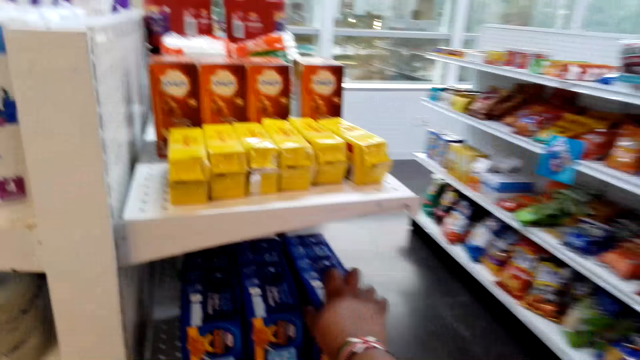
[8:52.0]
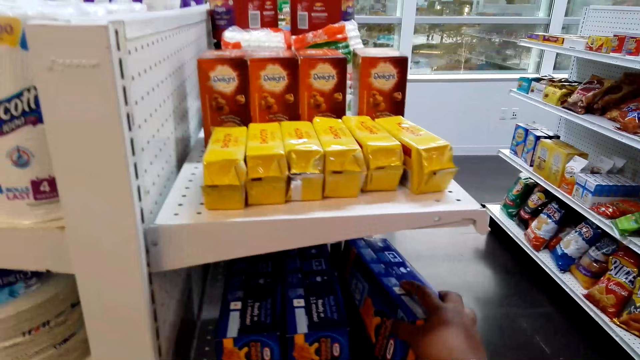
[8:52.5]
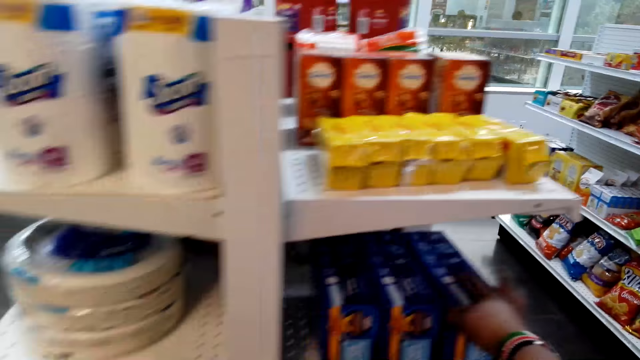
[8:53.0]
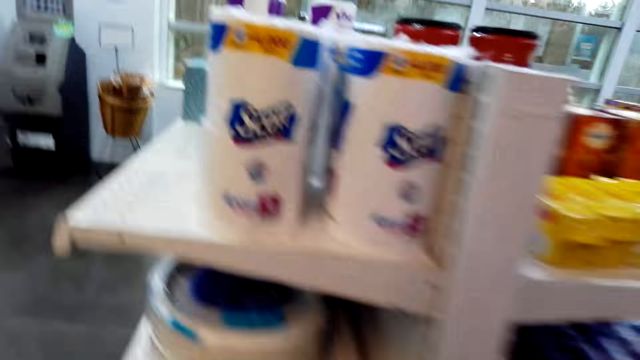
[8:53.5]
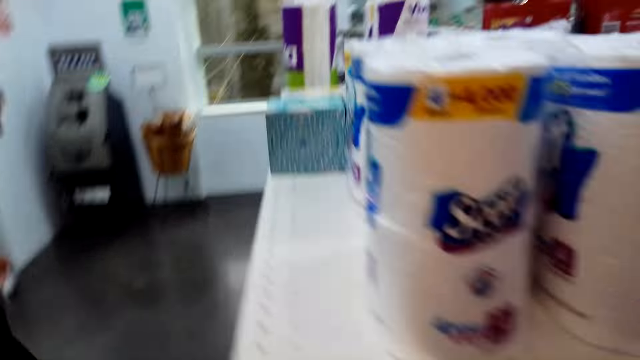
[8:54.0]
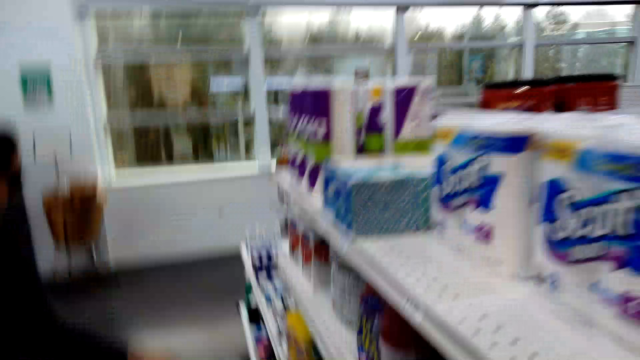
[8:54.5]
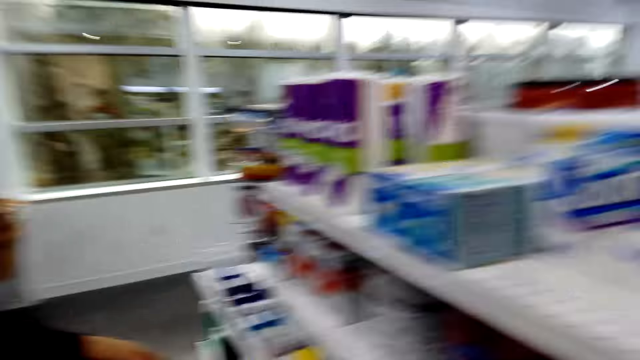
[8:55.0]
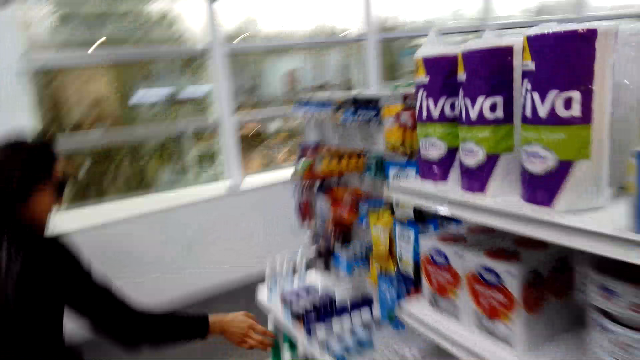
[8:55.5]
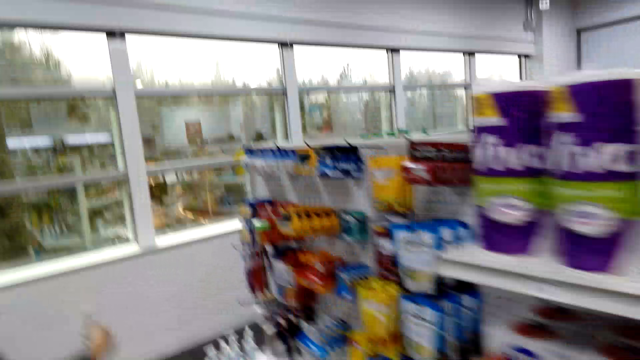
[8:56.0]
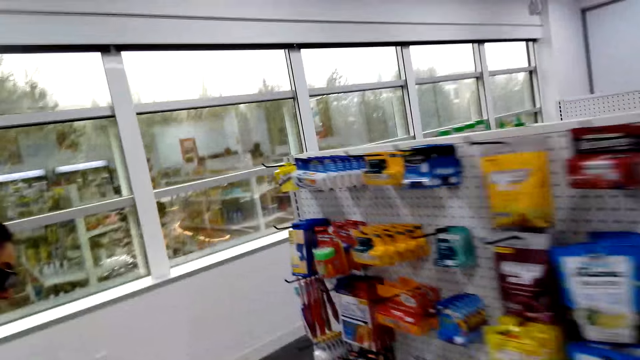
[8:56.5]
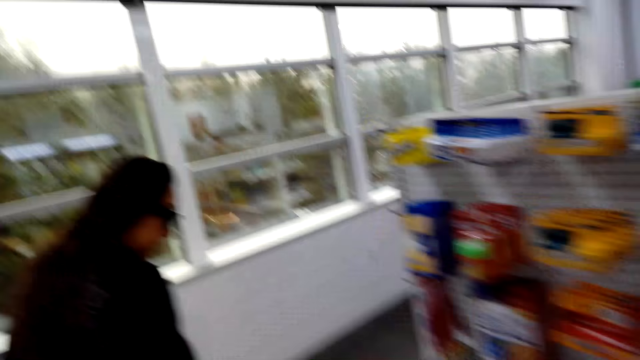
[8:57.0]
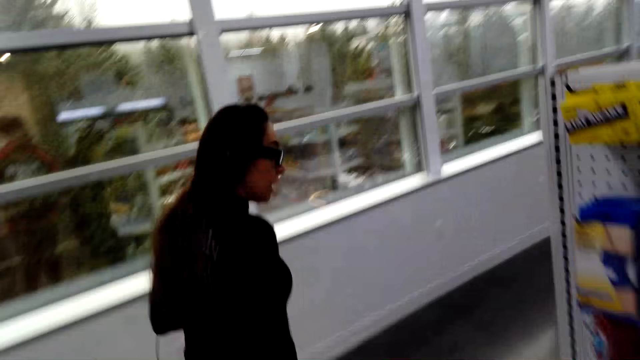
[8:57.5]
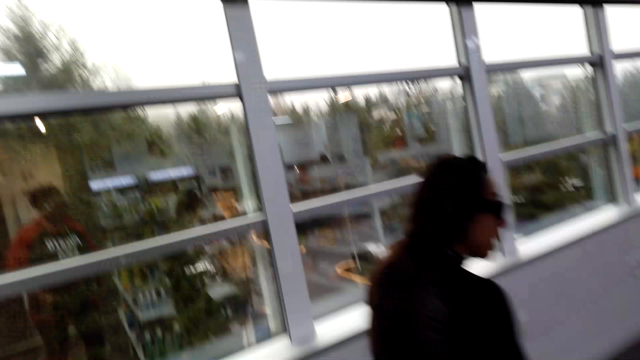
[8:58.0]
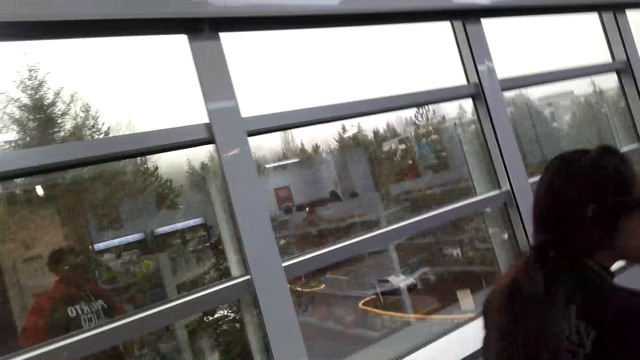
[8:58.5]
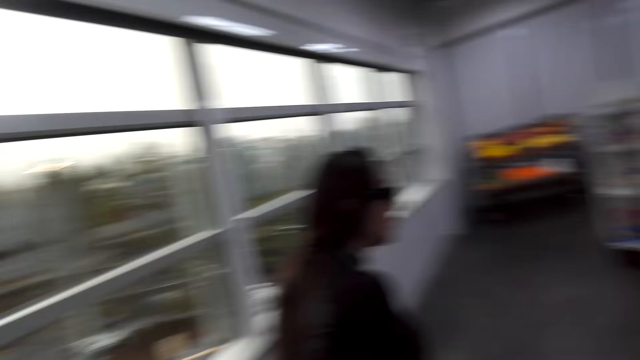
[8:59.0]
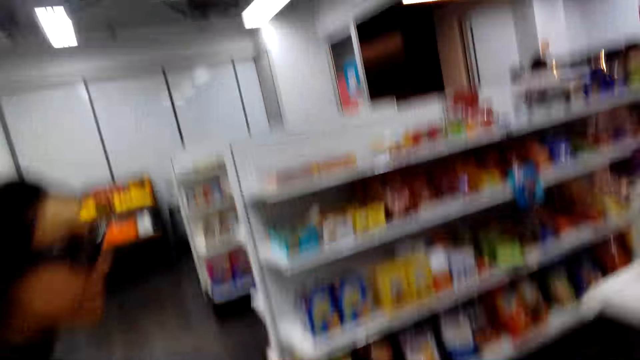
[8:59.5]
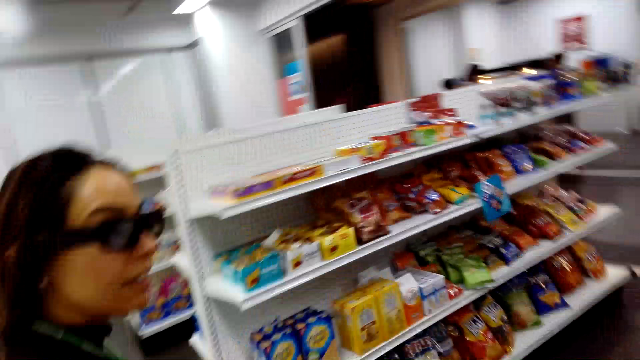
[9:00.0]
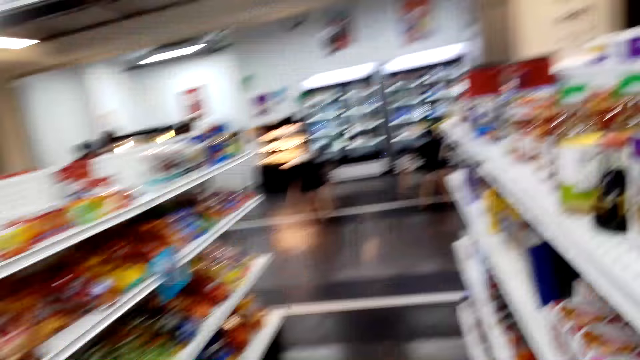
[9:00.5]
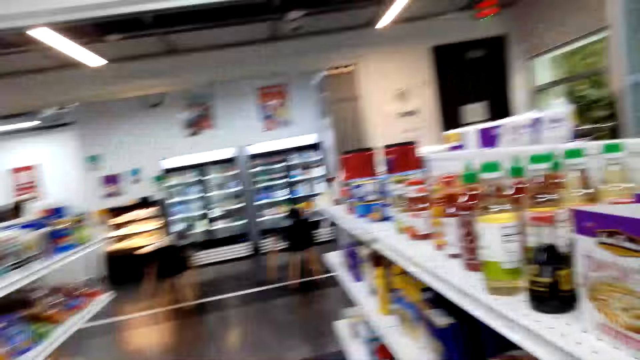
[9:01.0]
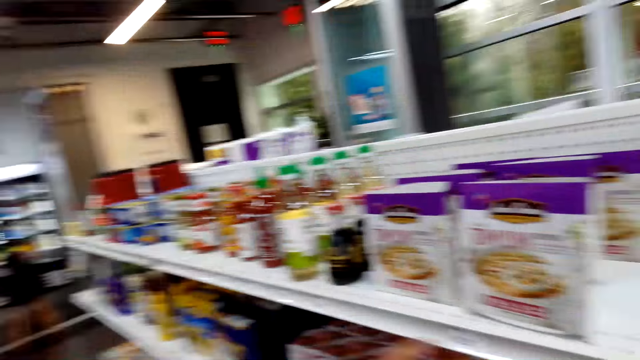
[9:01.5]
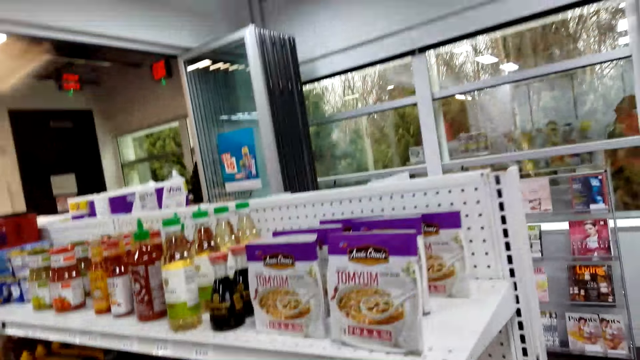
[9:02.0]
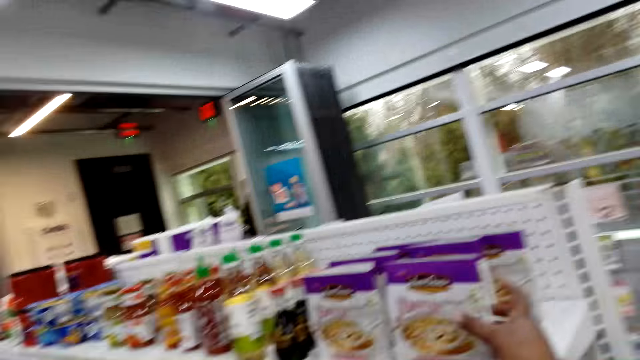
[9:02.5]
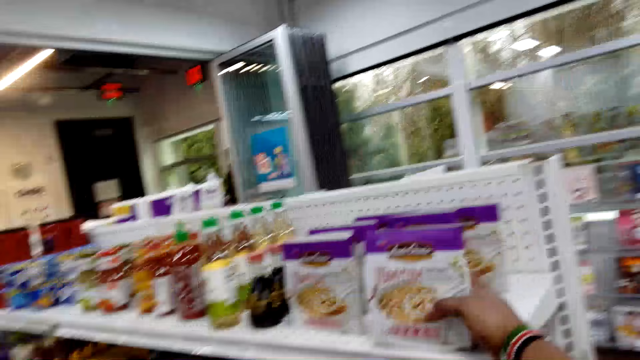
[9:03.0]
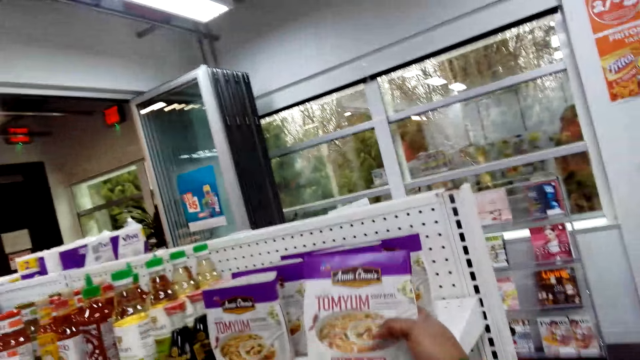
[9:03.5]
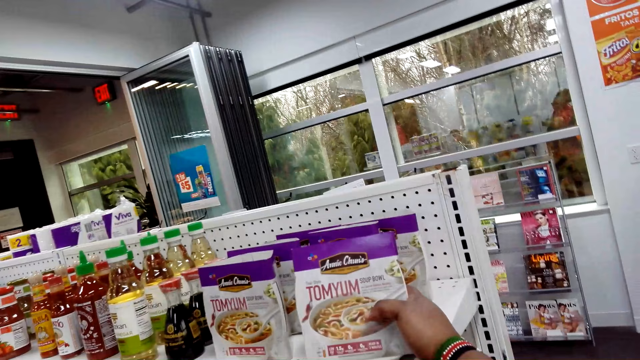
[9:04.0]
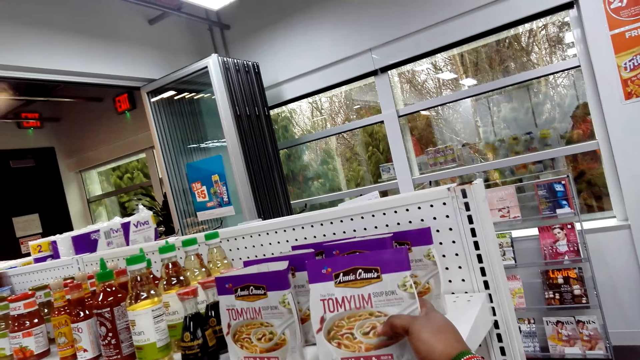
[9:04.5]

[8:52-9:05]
The camera wearer touches the box of mac and cheese. They hold a pack of something on the shelf. They walk around the store. A woman walks with the camera wearer around the store. The camera wearer walks around the store. They hold the noodle soup packet. They pick Tomyum on the shelf with the right hand.

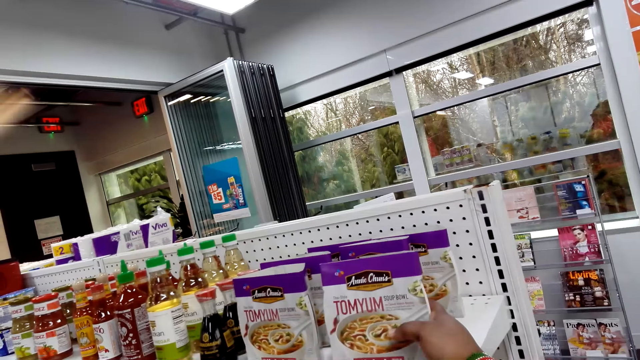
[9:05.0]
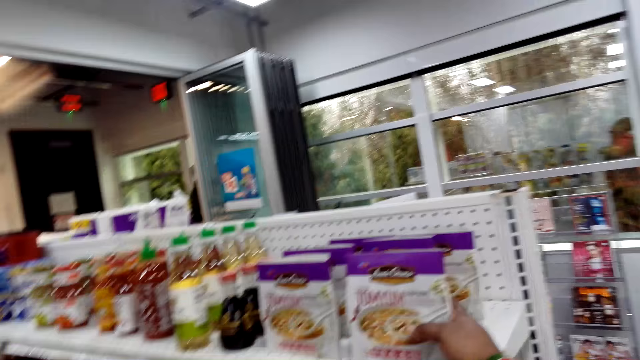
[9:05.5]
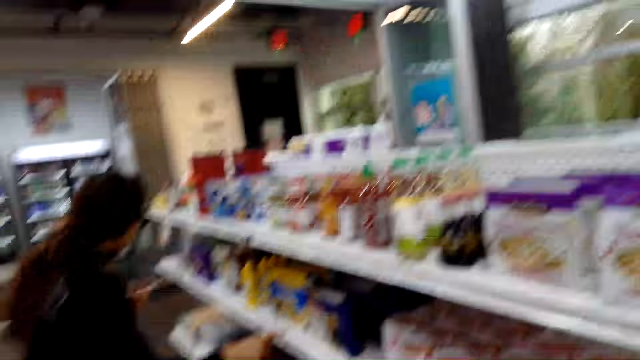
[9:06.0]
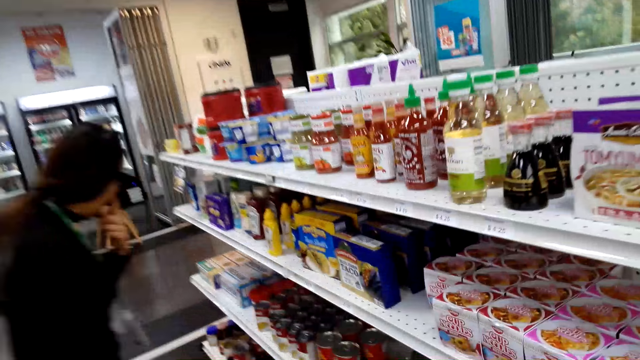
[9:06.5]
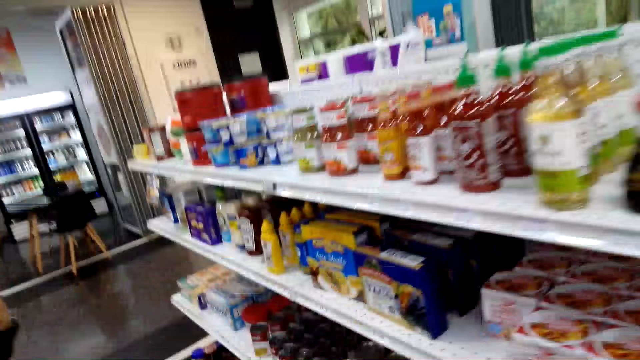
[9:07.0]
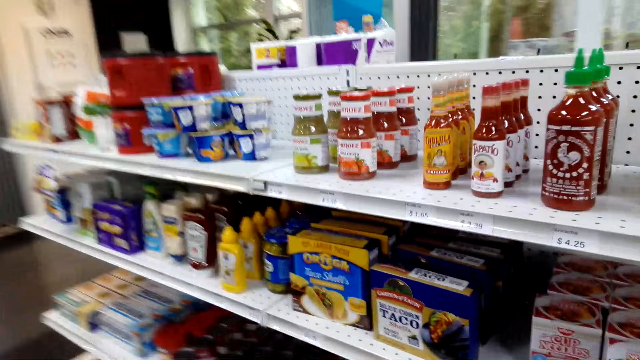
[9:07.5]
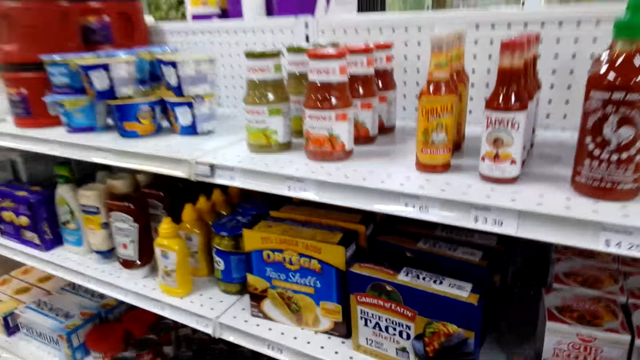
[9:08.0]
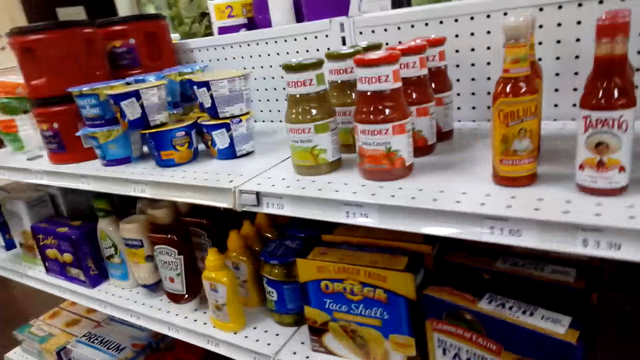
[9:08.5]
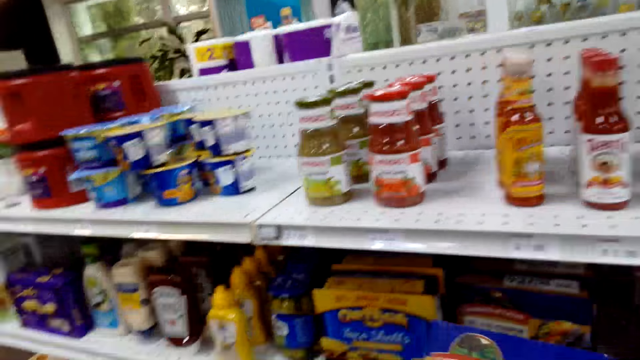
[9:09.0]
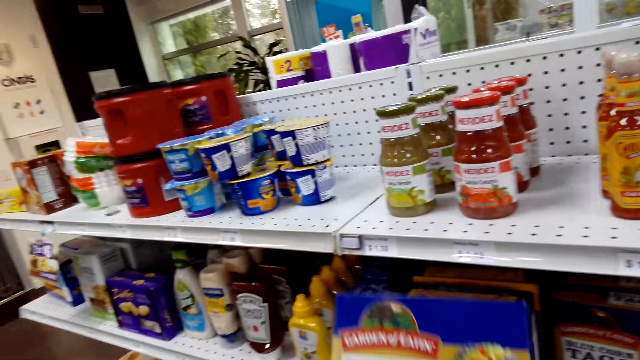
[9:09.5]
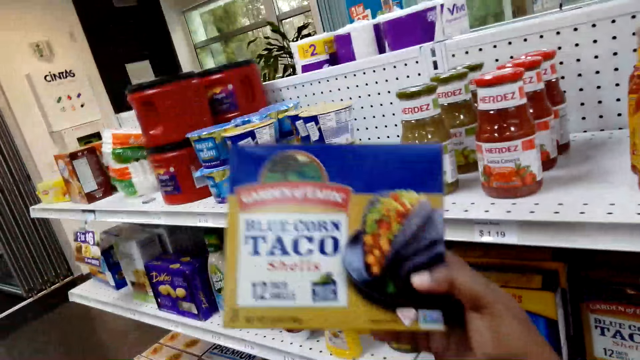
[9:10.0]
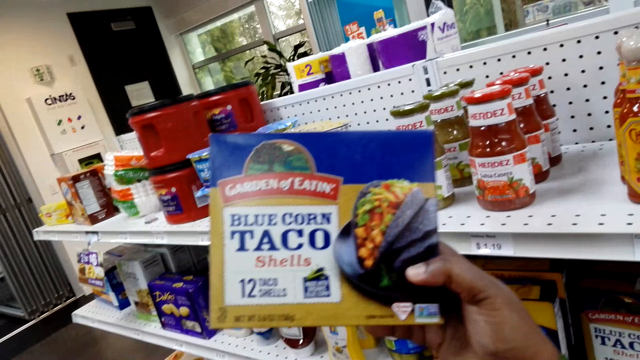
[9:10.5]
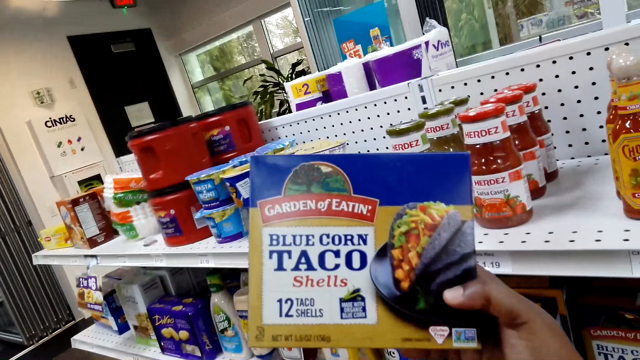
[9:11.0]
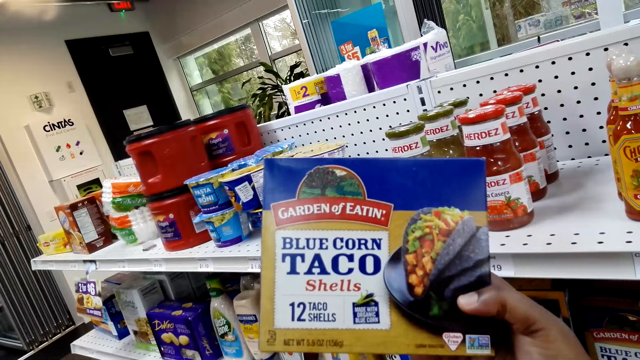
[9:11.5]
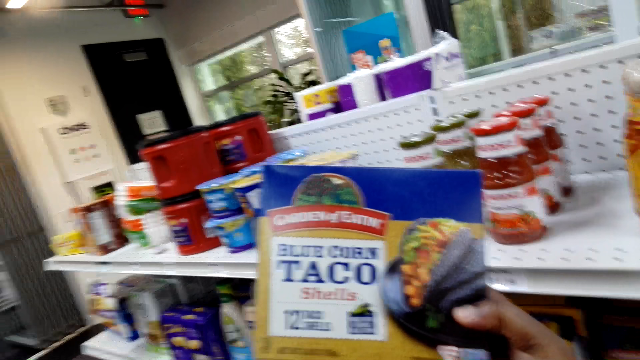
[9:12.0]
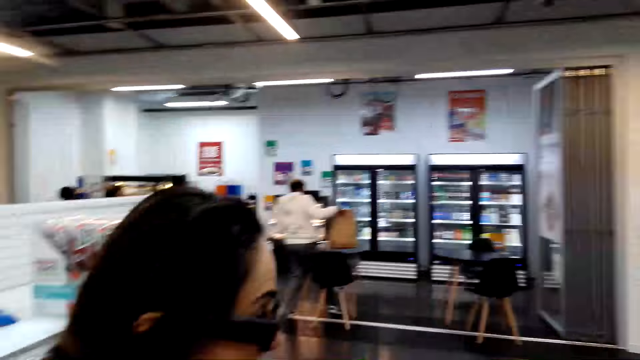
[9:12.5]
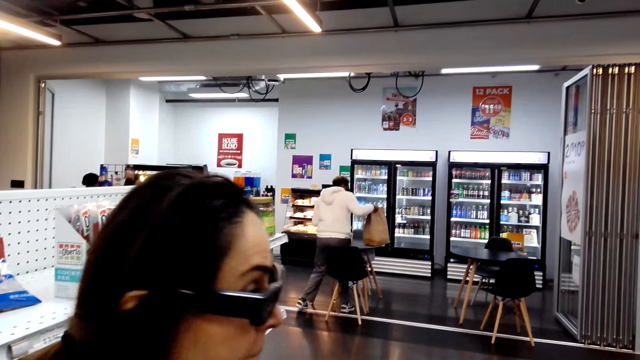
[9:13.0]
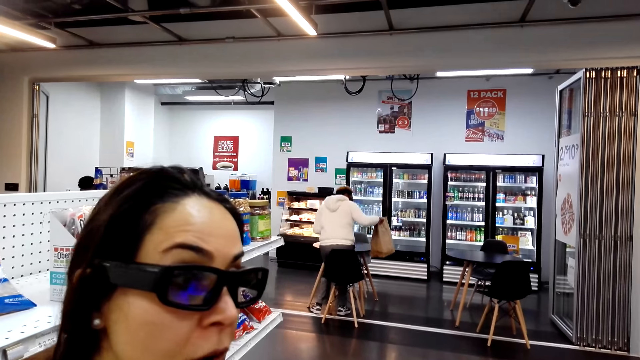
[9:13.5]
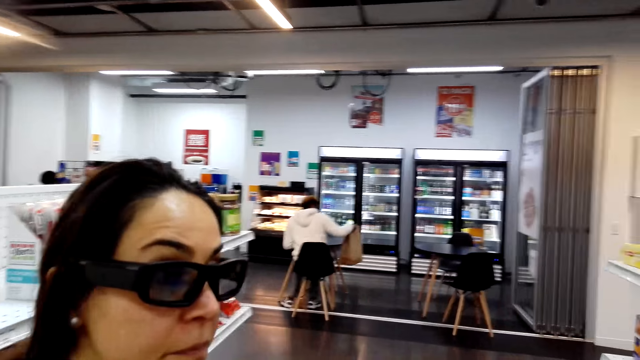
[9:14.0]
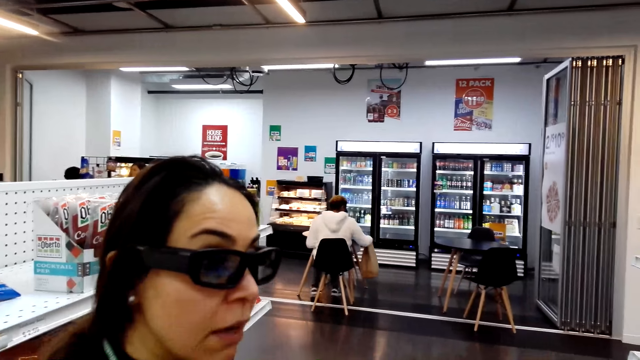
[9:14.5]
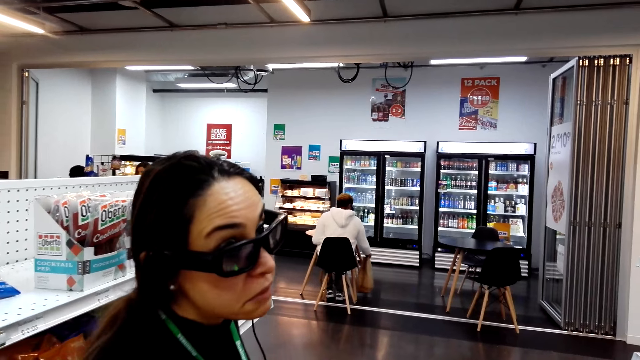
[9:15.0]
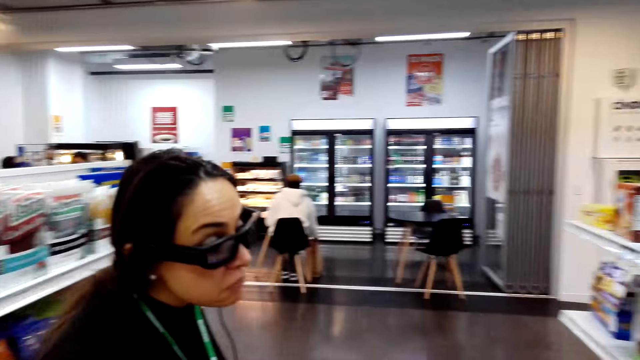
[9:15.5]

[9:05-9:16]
A woman looks at the items on the shelf. The woman stands in the store. The camera wearer picks up a Taco corn on the shelf. They hold up the taco box. The woman stands in the store and looks at the camera wearer.
